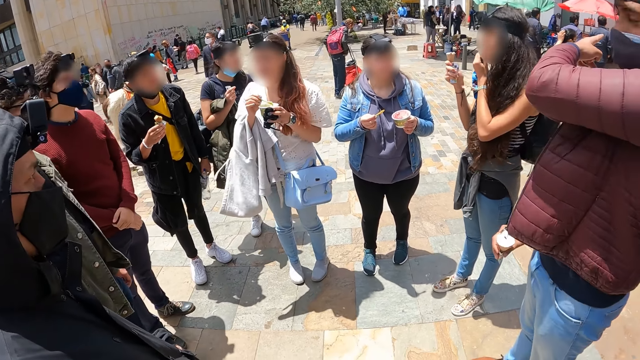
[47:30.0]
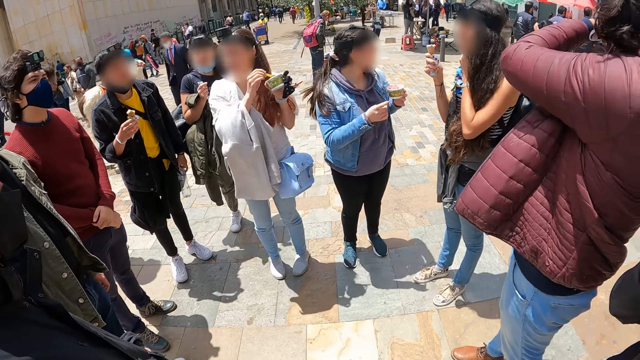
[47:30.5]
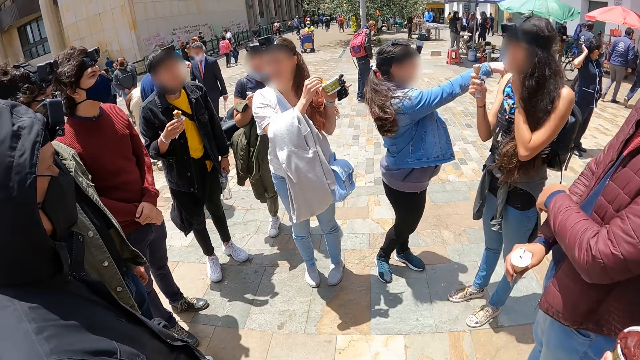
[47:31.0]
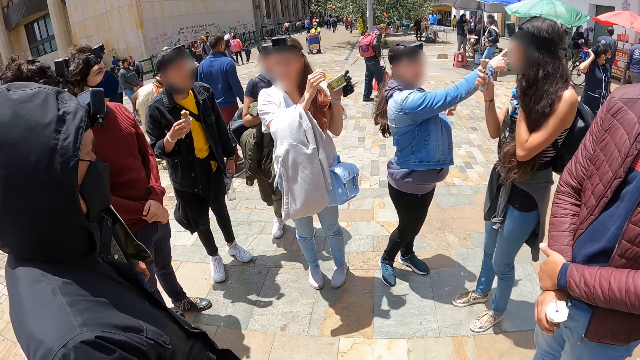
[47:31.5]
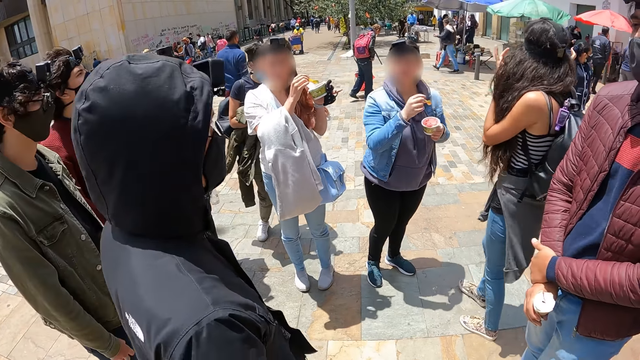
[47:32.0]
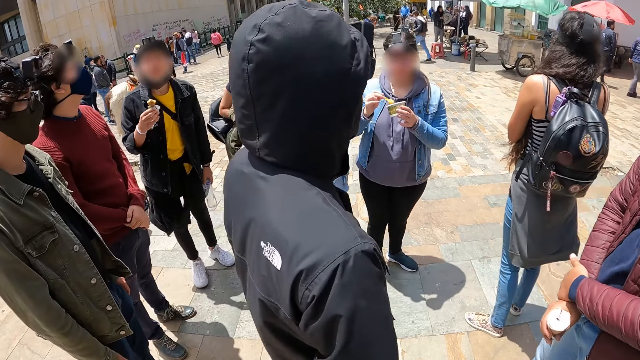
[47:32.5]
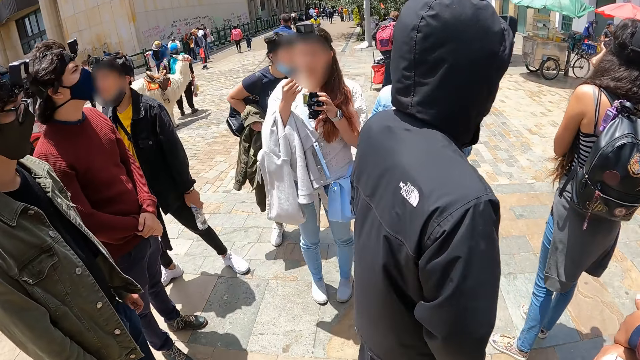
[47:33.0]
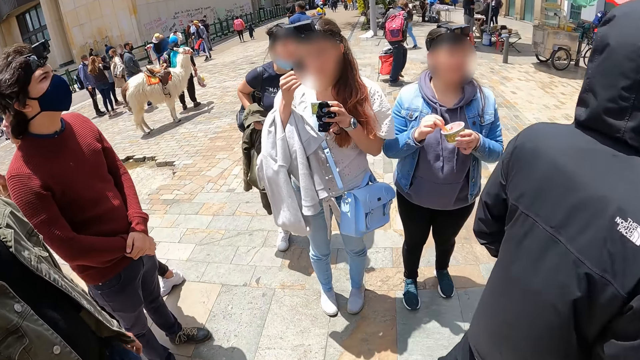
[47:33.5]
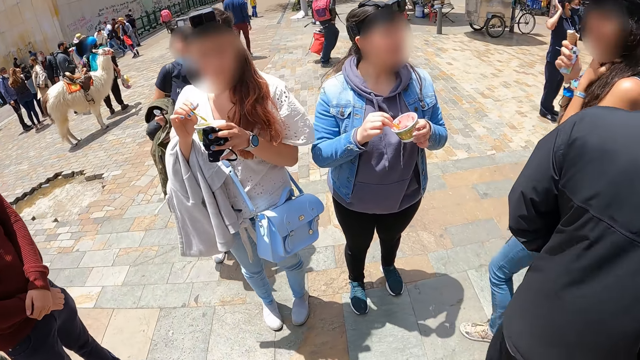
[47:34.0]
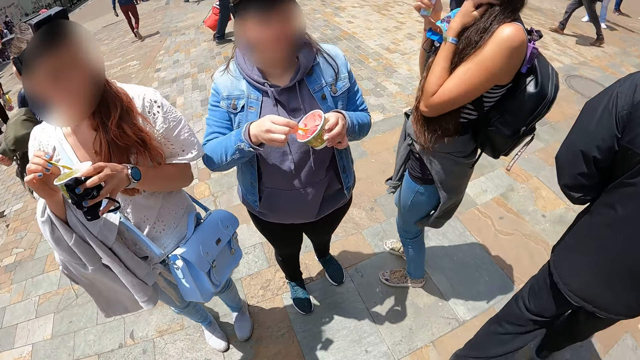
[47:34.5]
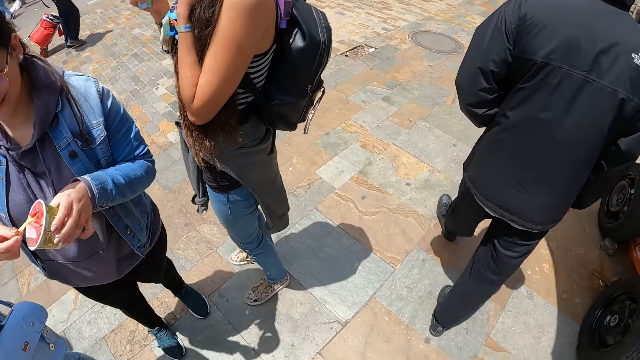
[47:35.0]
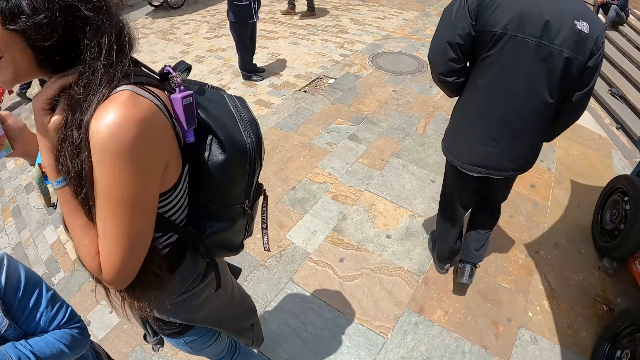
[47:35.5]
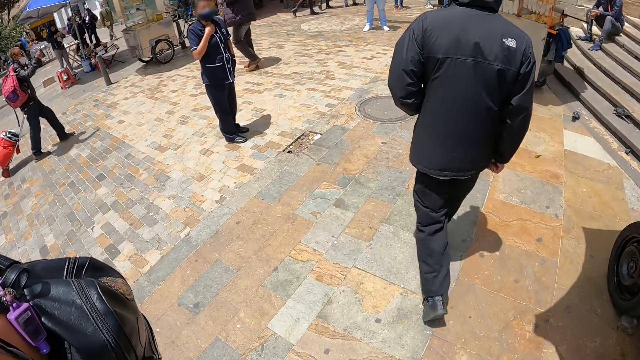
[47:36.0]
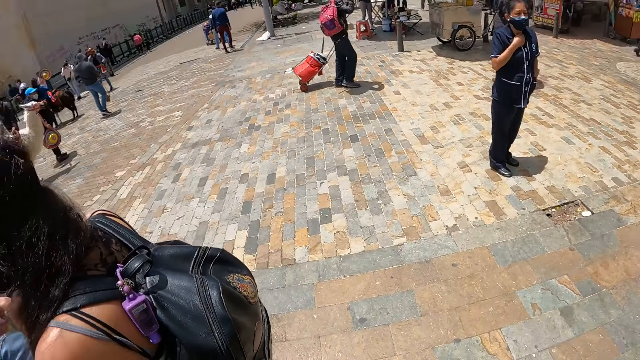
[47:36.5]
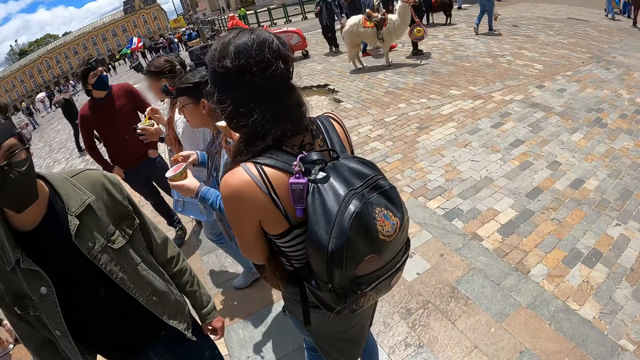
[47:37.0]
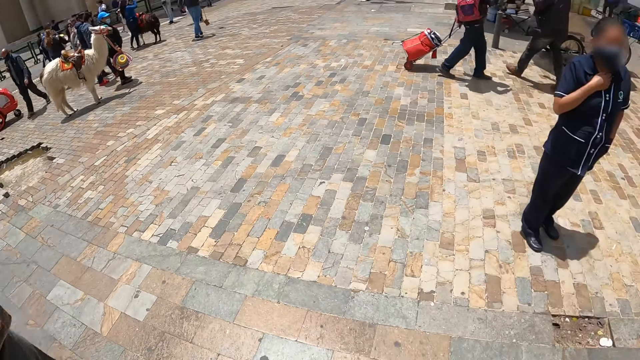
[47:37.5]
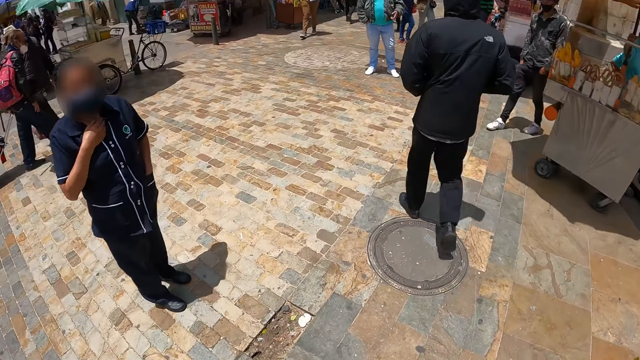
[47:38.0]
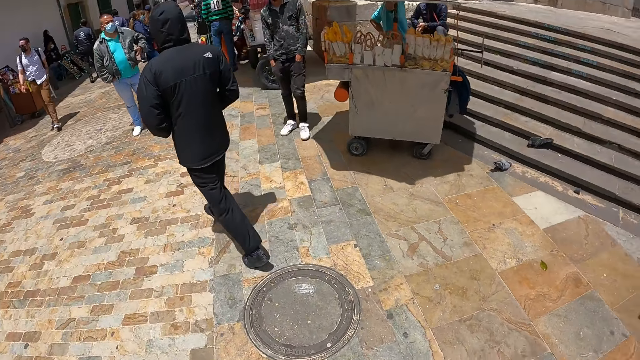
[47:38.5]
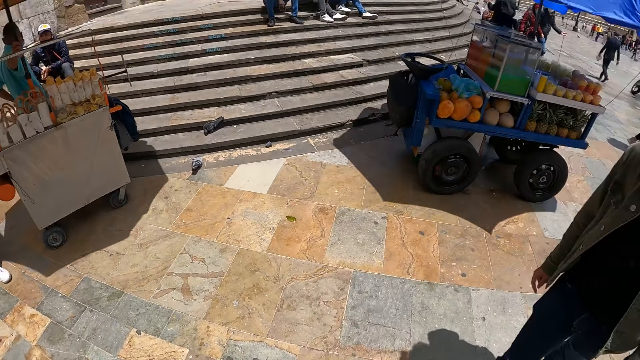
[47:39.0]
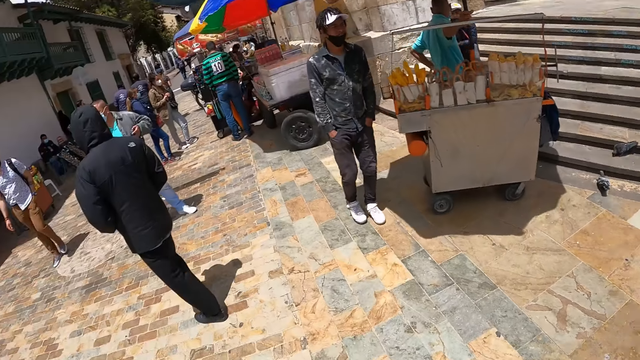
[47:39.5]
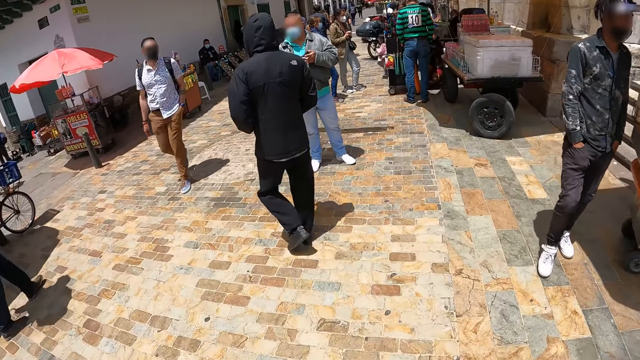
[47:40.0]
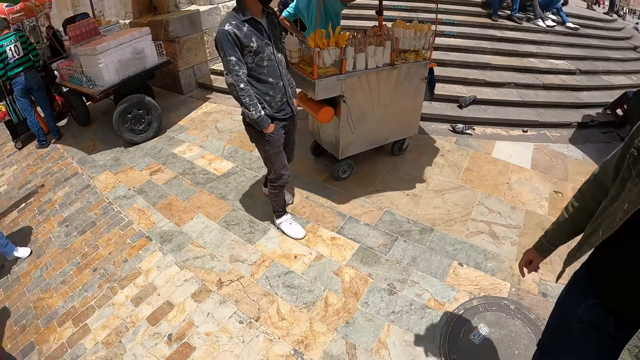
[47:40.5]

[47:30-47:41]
A man points out. Another man walks a little. The camera wearer walks around the street. A woman holds the ice cream with the left hand. The other man walks away. The camera wearer turns a little.

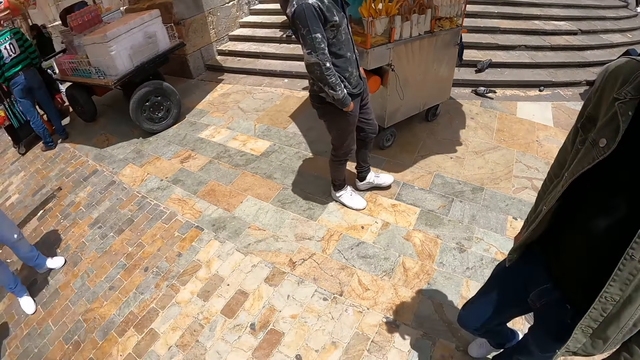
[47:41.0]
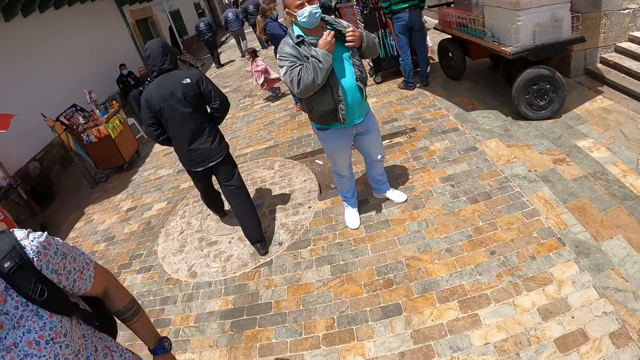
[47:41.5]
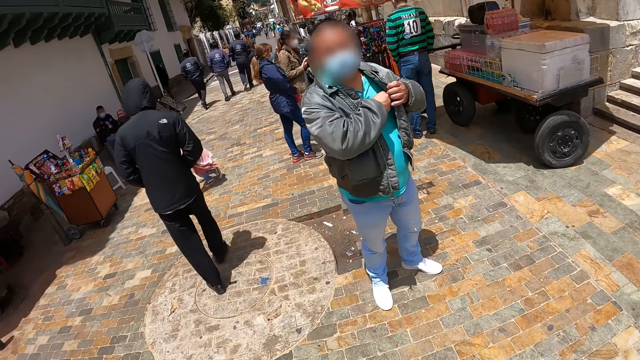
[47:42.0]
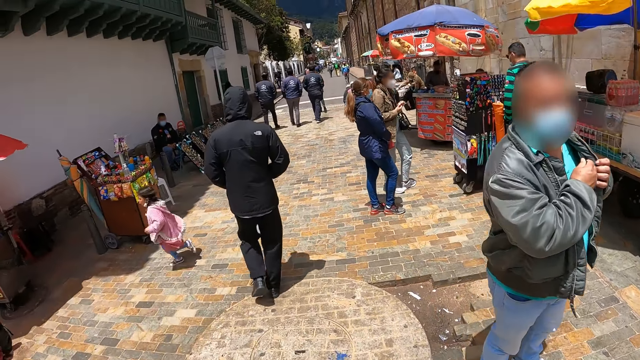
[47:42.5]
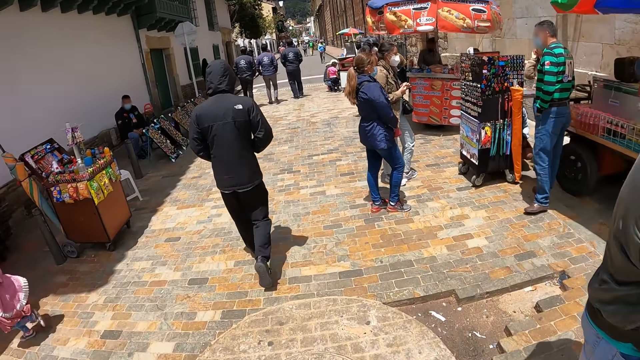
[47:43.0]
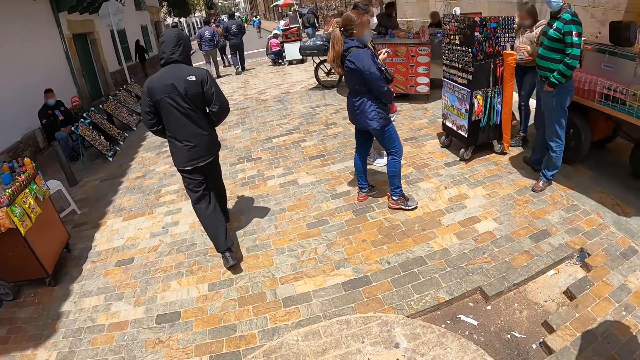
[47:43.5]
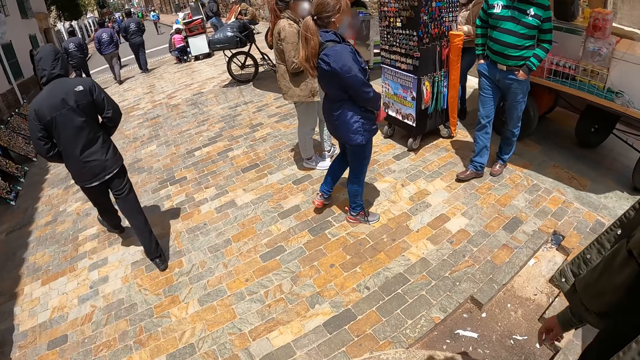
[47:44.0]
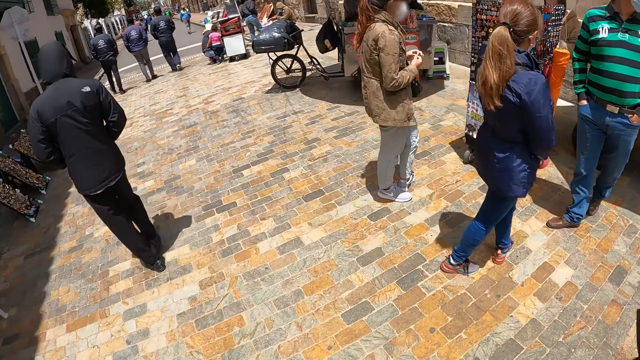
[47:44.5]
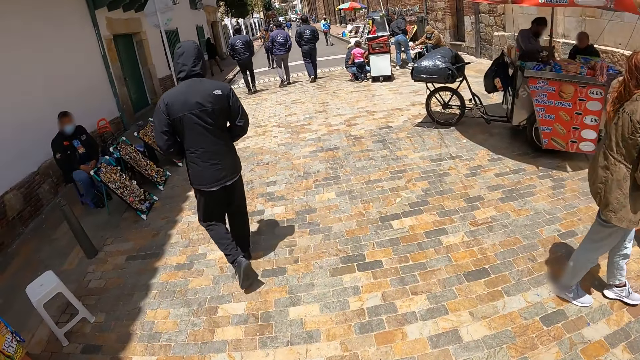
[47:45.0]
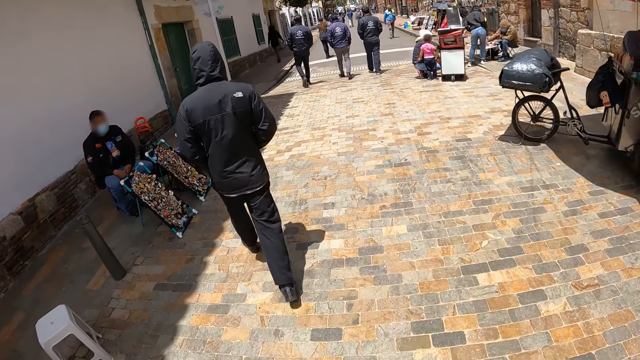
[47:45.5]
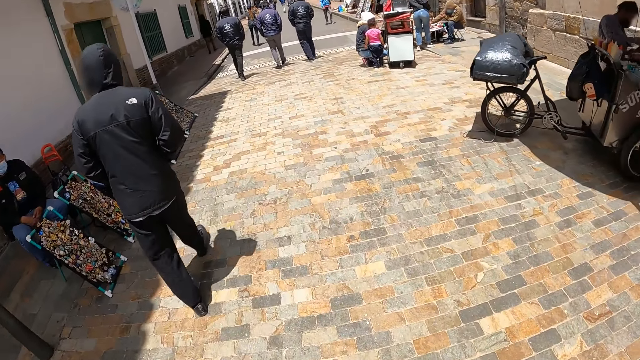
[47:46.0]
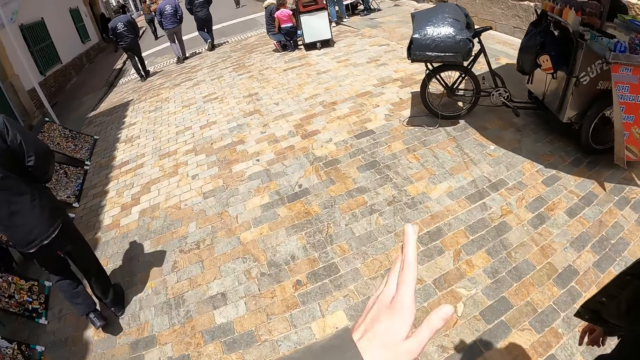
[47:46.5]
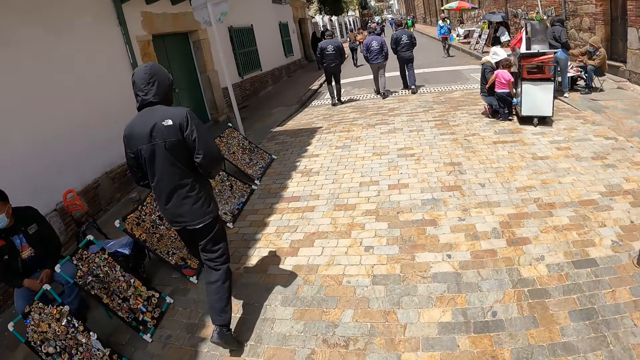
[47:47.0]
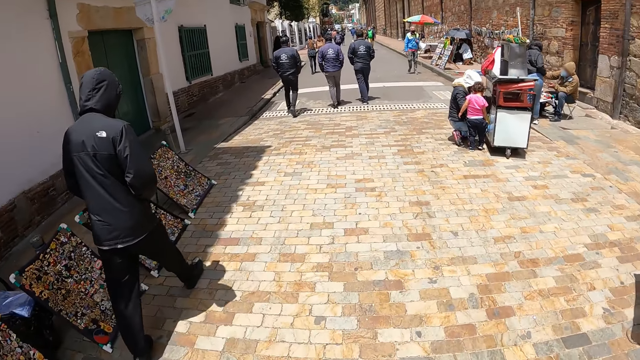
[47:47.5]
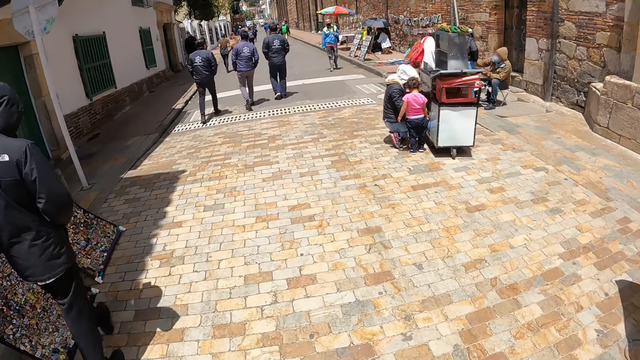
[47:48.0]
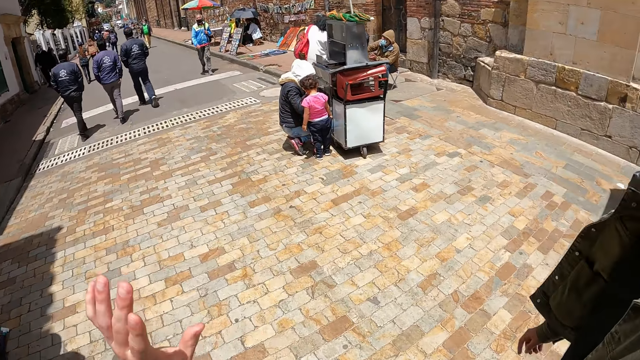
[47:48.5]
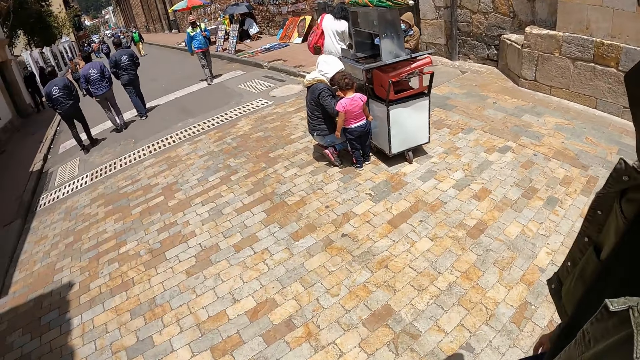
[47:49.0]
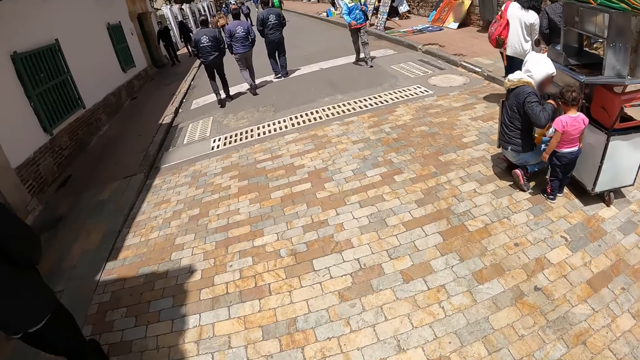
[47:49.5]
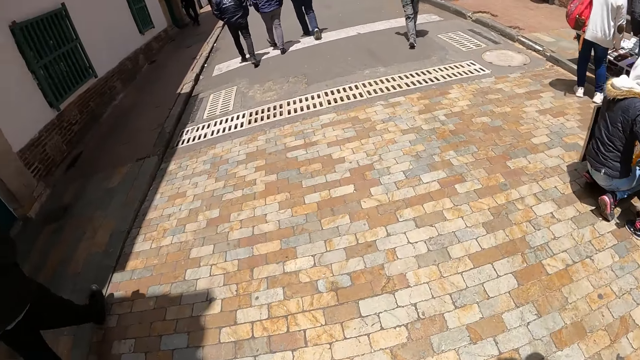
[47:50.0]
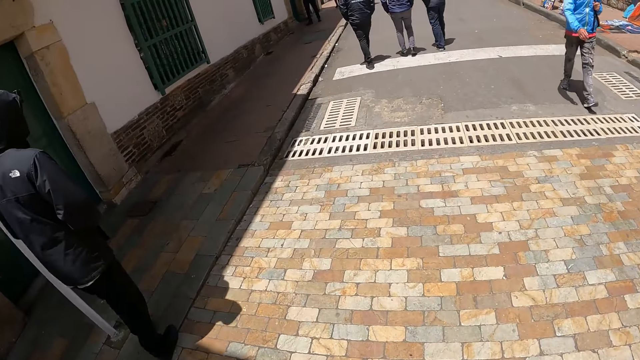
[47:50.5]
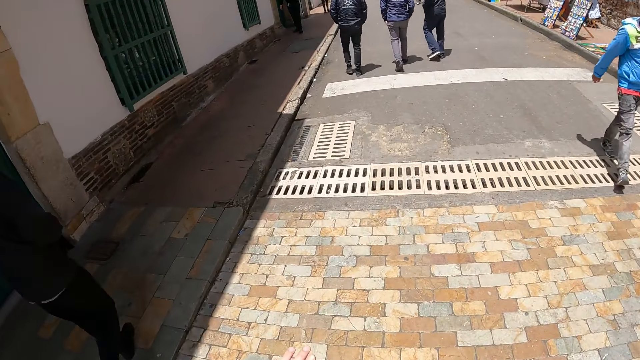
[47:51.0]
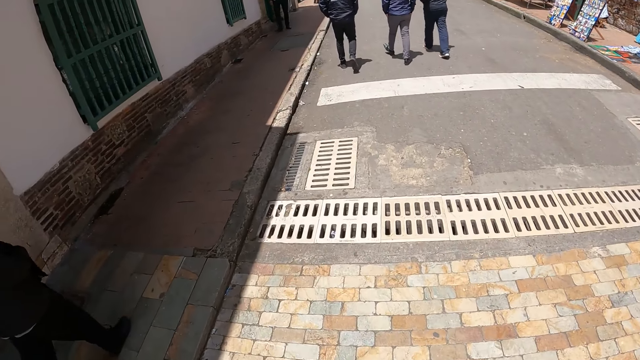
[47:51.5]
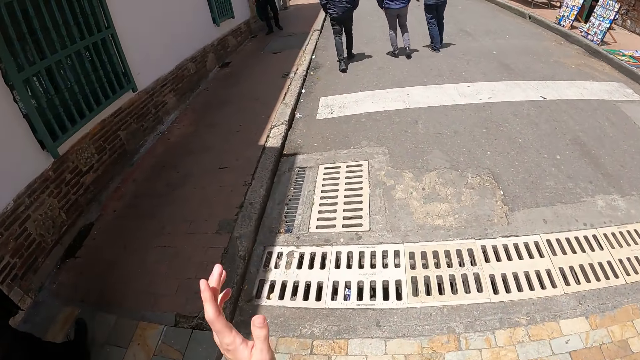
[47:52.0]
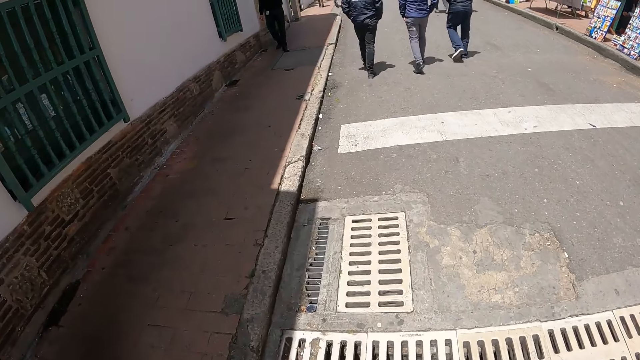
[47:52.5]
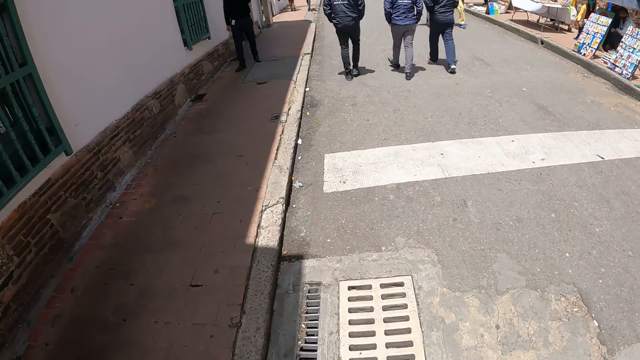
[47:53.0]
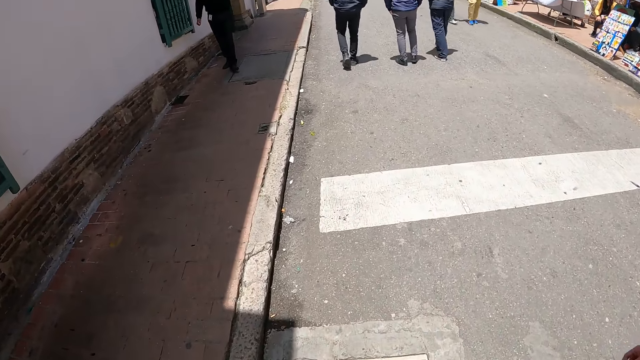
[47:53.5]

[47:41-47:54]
A man walks around. The camera wearer interacts with a person. Another man walks around. The first man walks around. The camera wearer moves the left hand. They walk around. They move the left hand.
